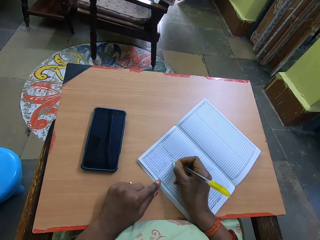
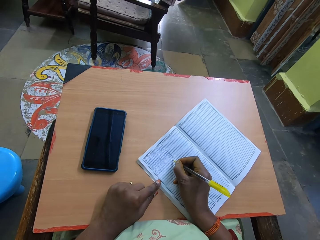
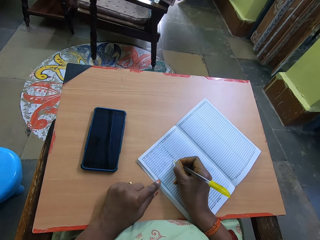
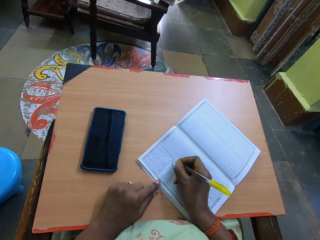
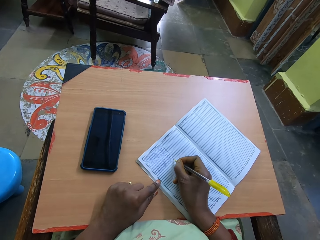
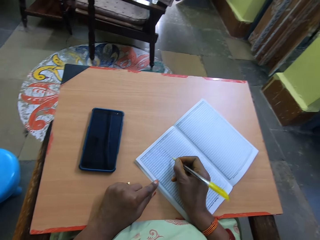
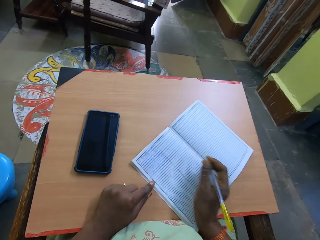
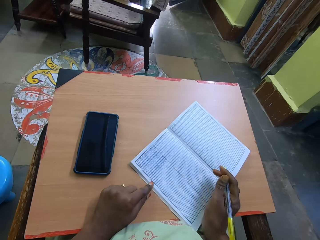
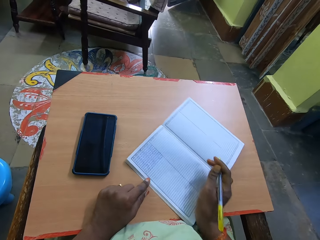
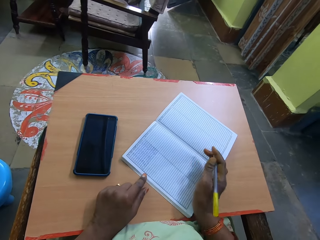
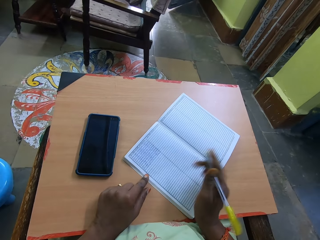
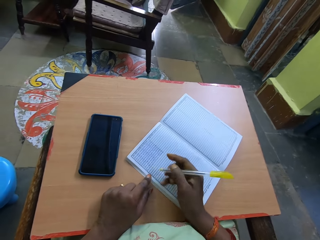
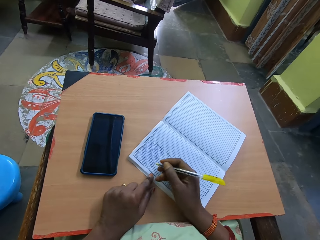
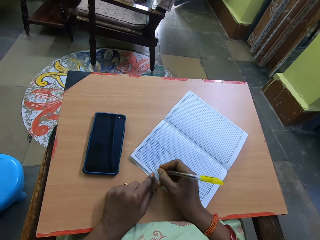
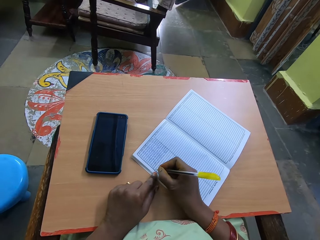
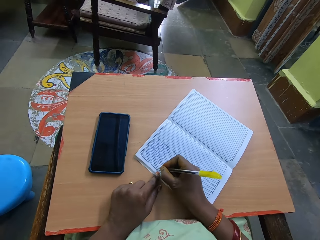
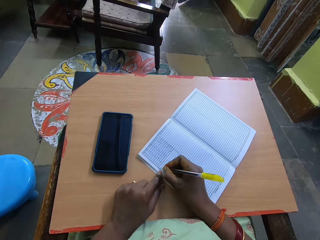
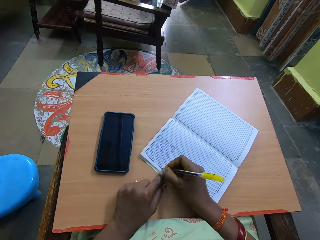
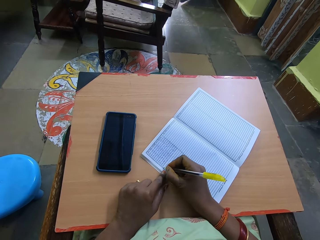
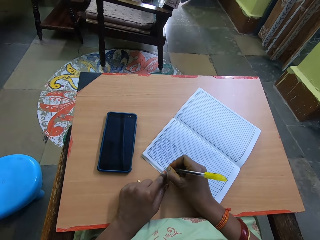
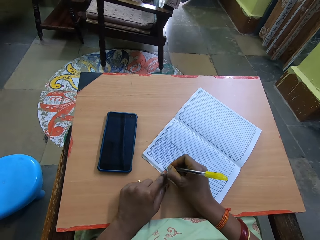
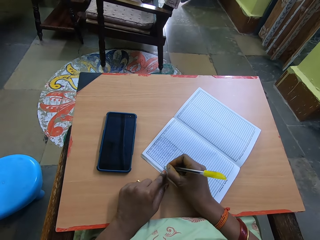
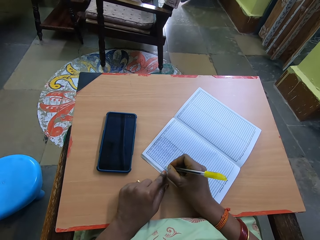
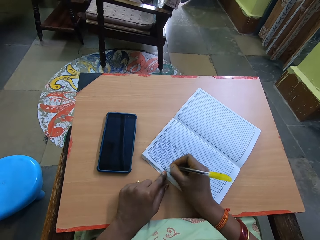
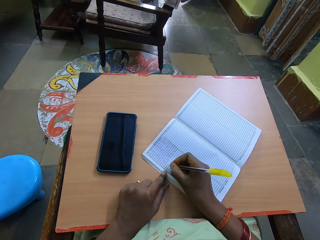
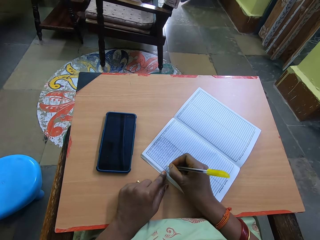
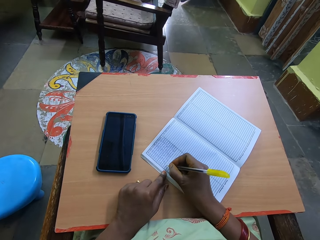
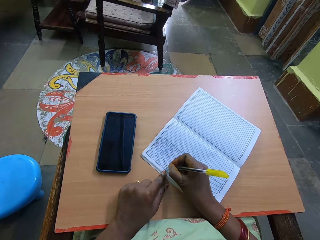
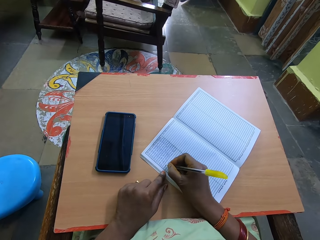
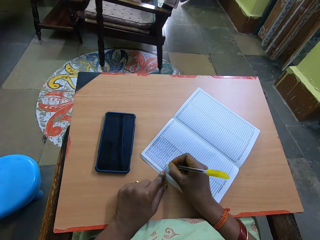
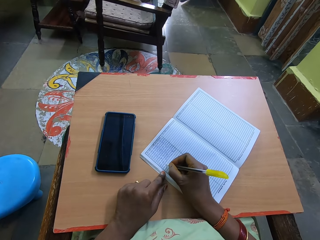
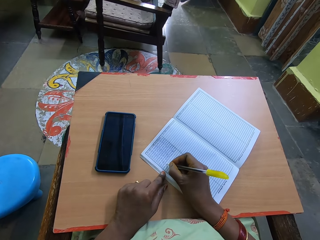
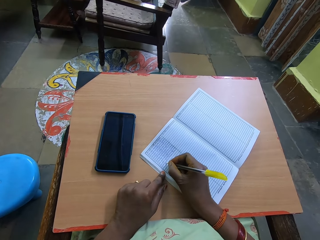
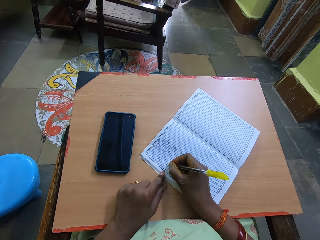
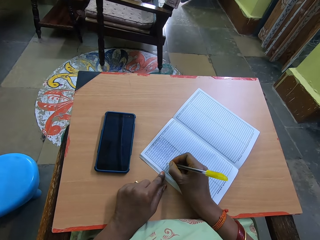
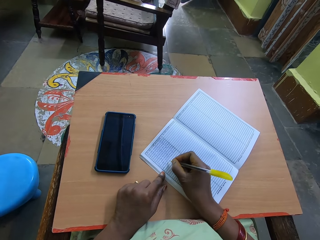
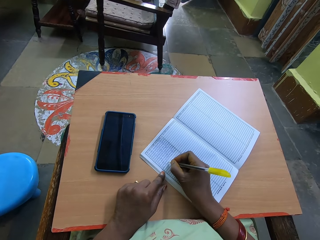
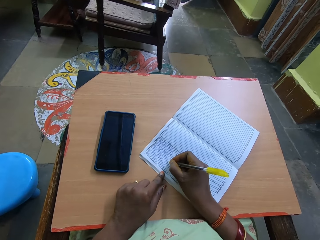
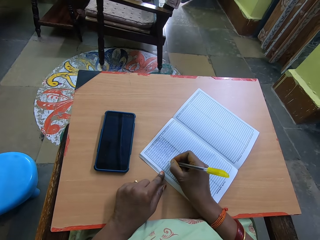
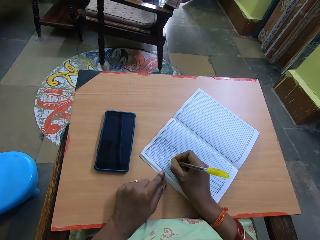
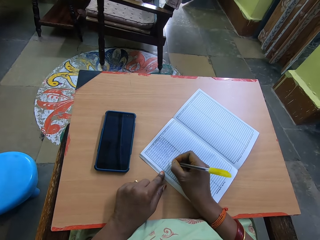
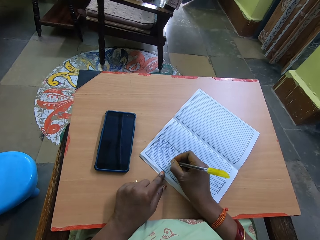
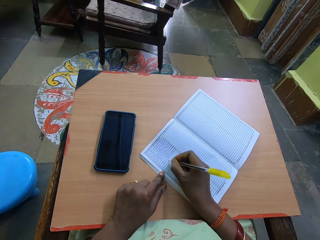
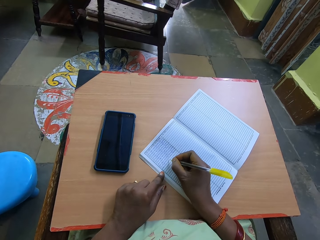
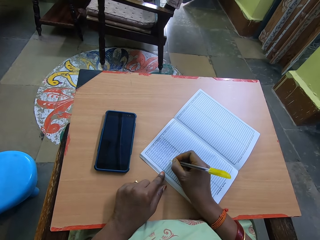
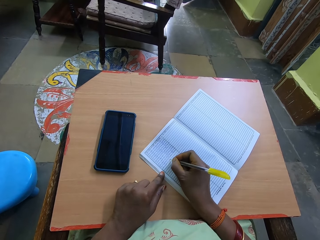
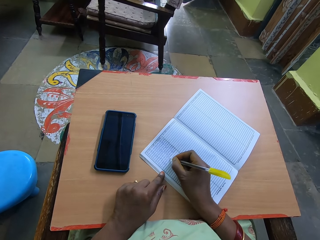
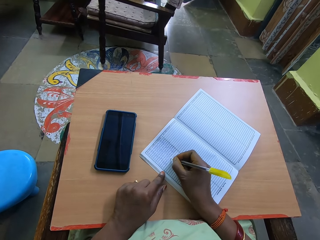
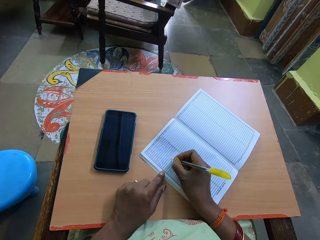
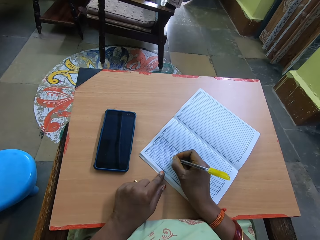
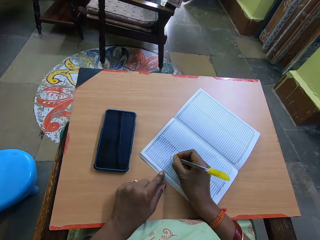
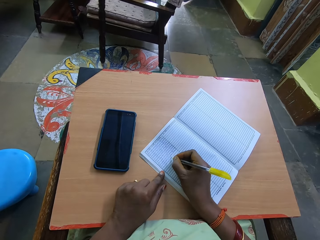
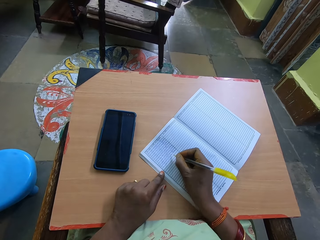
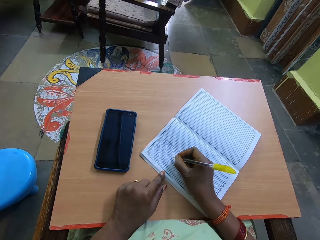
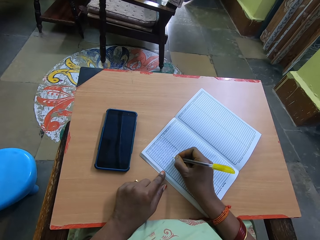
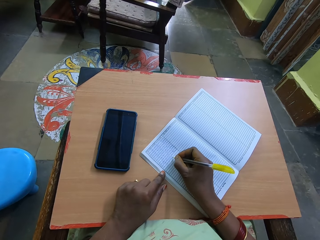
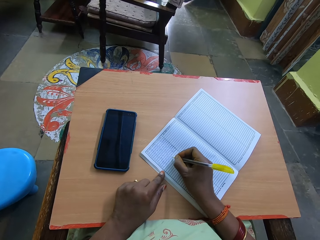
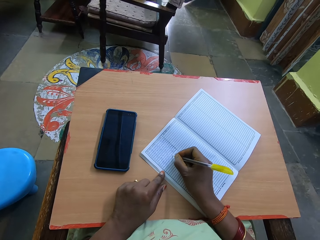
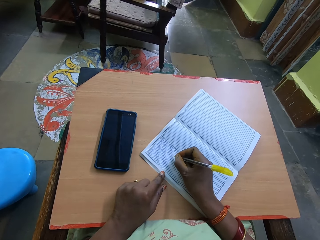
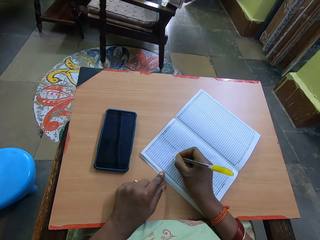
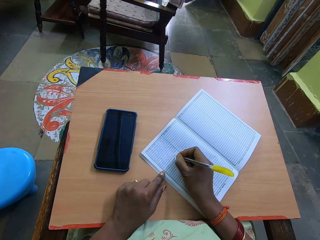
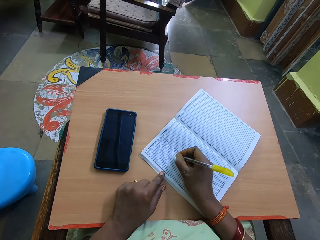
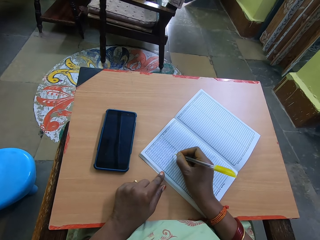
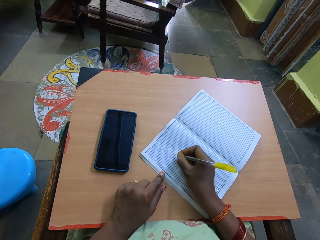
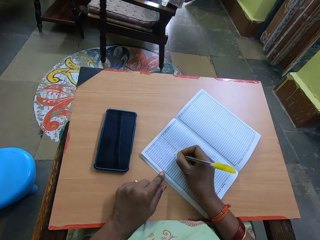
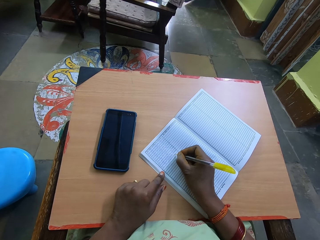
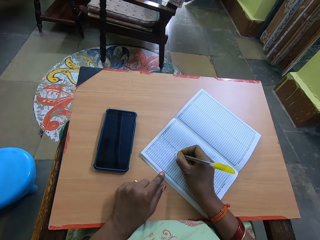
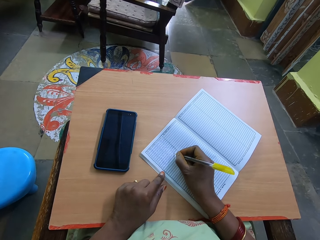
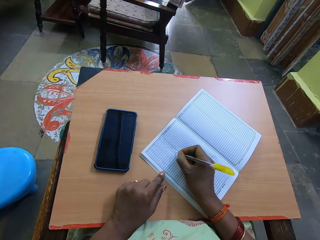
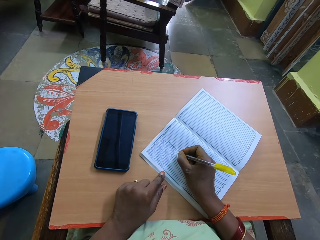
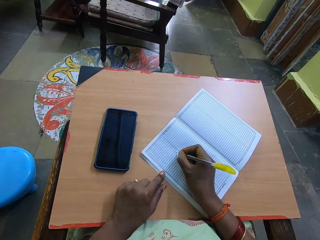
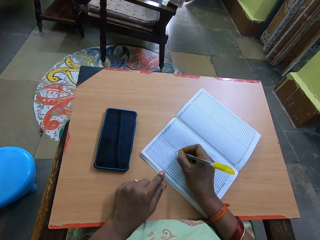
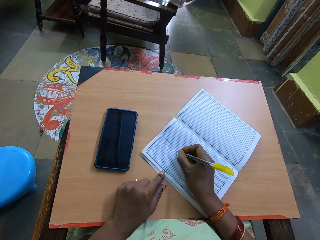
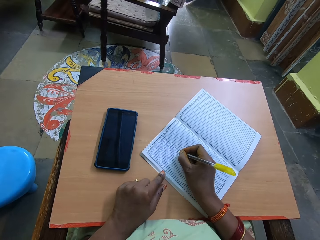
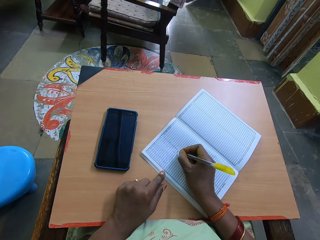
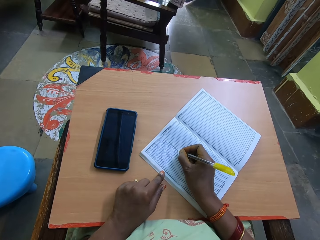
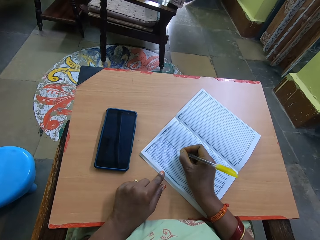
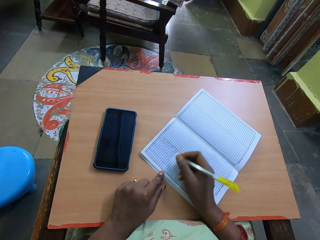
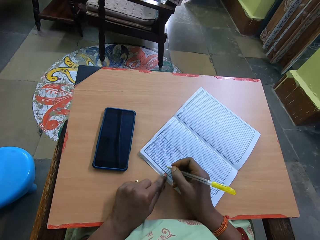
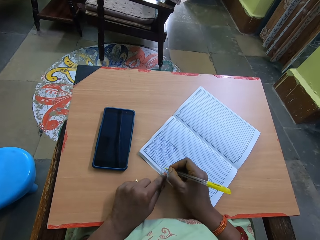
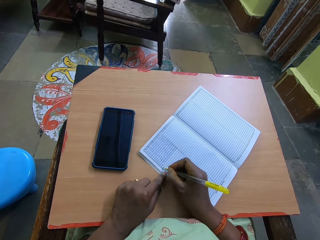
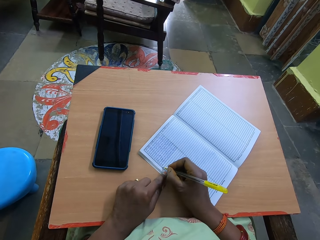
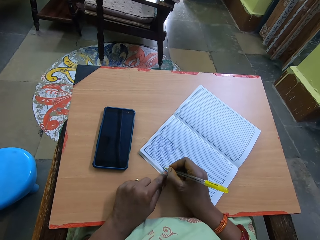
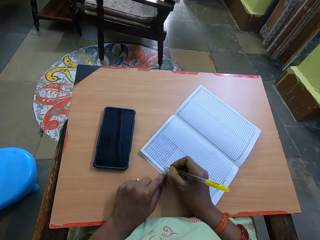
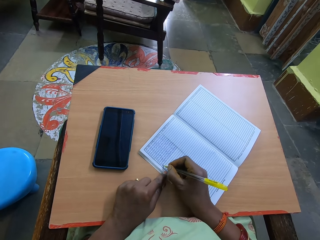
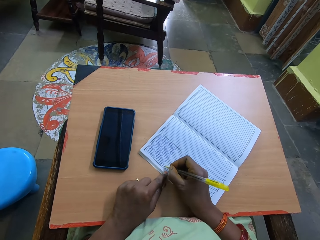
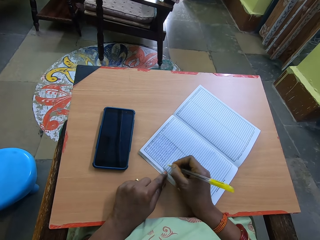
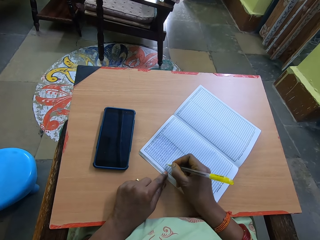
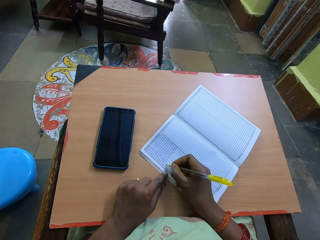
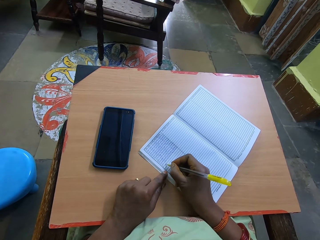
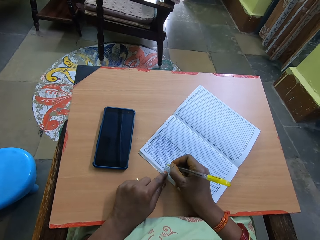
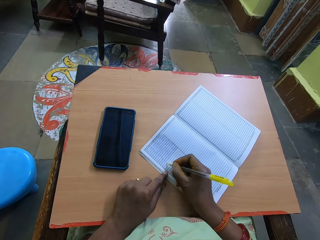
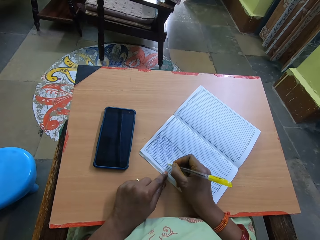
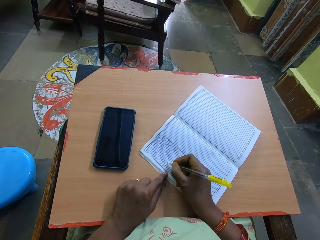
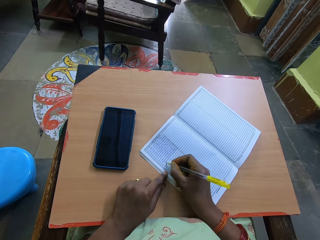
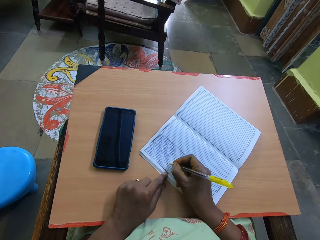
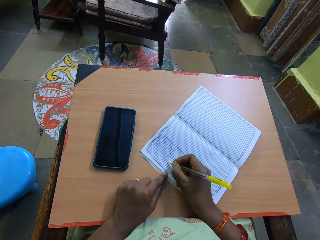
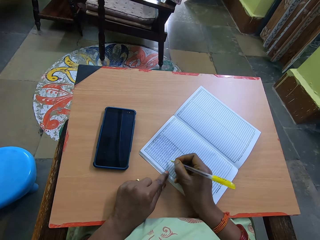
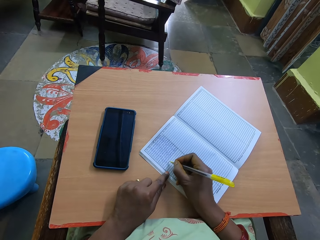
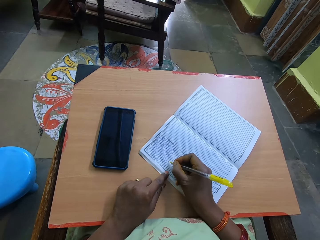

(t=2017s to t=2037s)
The camera wearer moves the notebook on the desk. She writes in the book with the pen in her right hand.
